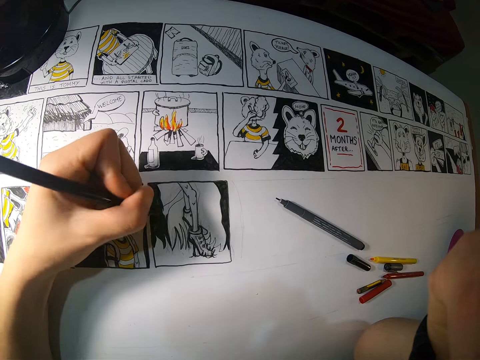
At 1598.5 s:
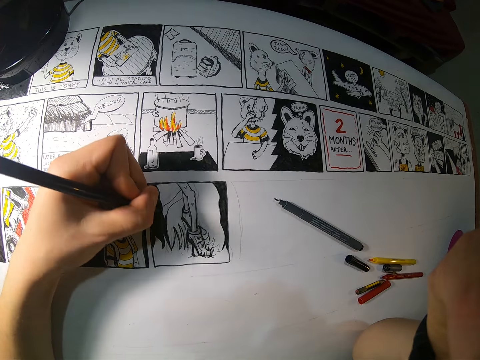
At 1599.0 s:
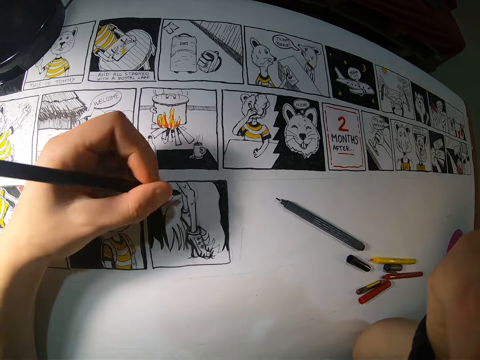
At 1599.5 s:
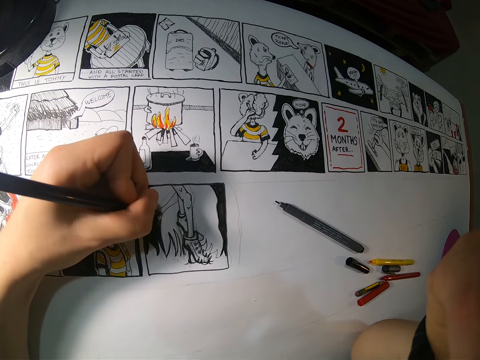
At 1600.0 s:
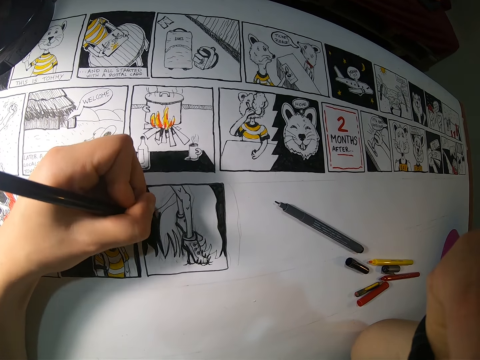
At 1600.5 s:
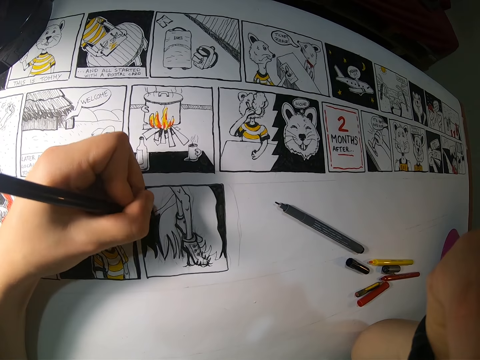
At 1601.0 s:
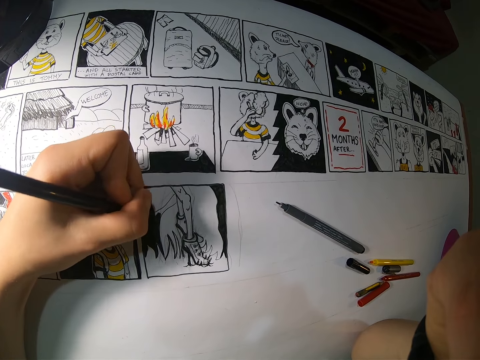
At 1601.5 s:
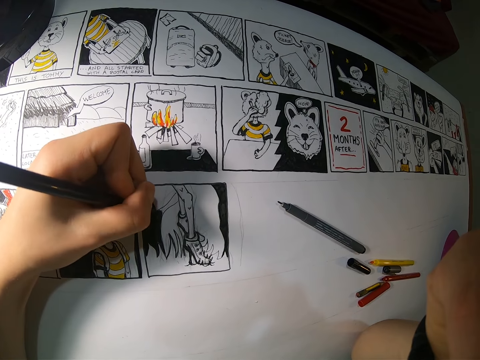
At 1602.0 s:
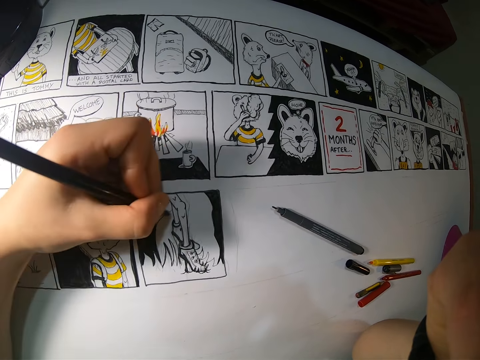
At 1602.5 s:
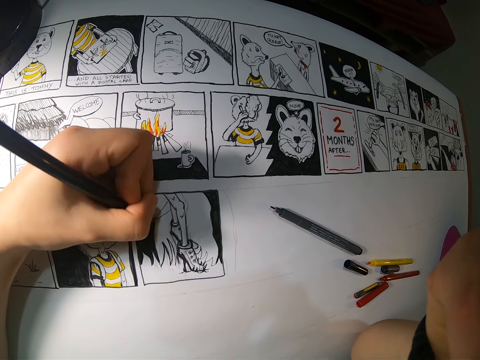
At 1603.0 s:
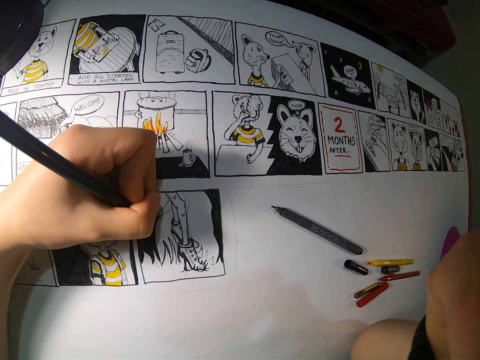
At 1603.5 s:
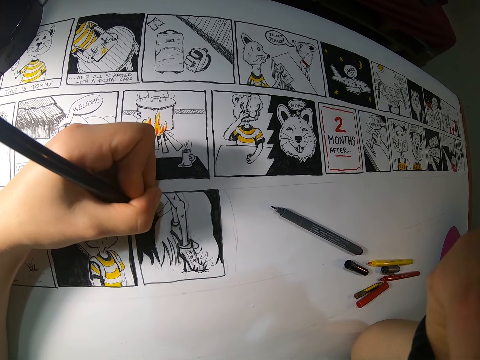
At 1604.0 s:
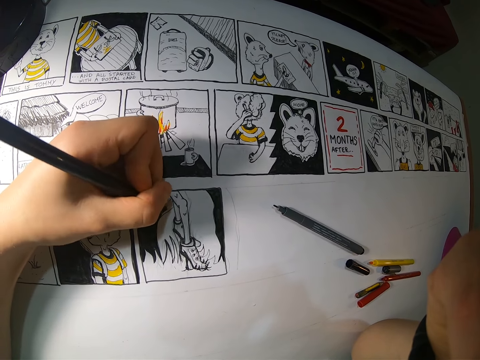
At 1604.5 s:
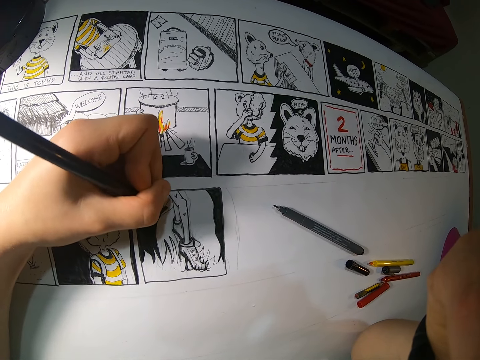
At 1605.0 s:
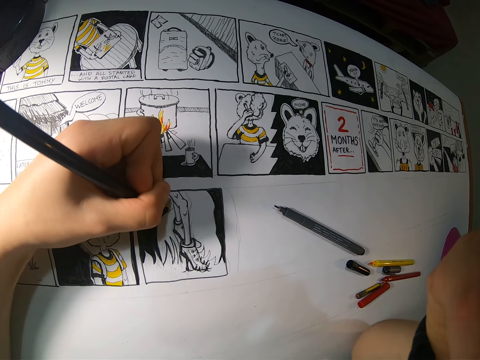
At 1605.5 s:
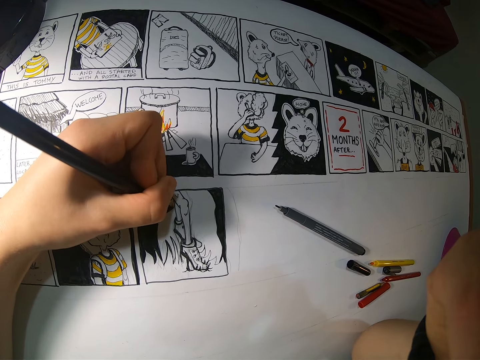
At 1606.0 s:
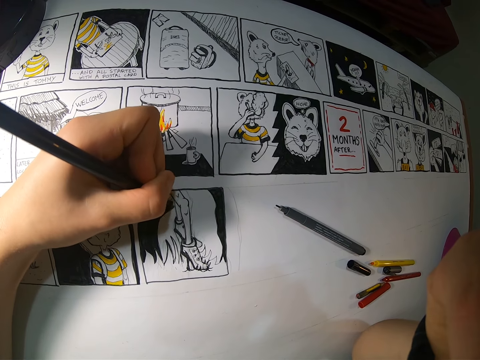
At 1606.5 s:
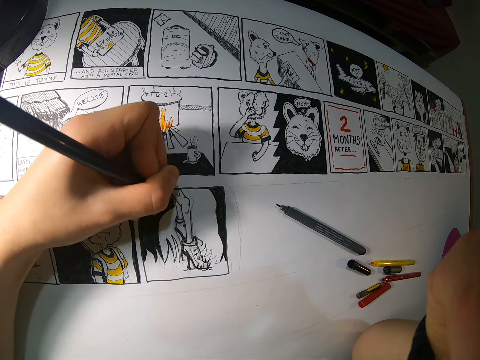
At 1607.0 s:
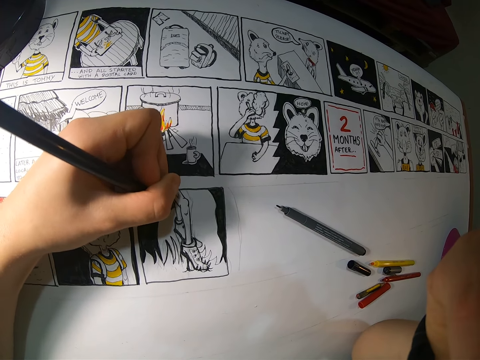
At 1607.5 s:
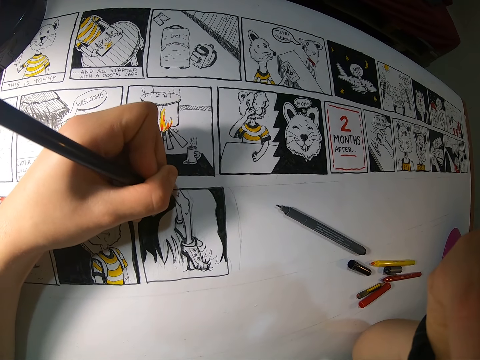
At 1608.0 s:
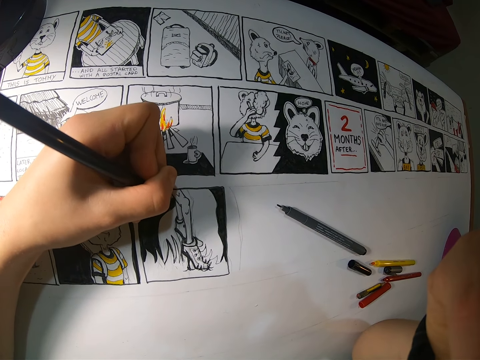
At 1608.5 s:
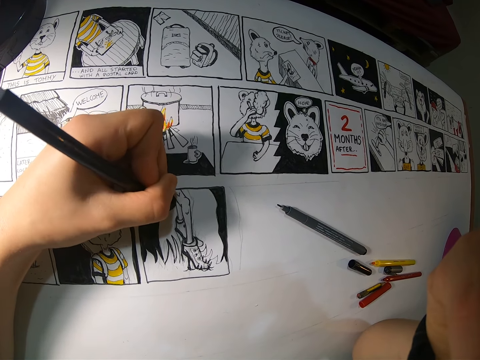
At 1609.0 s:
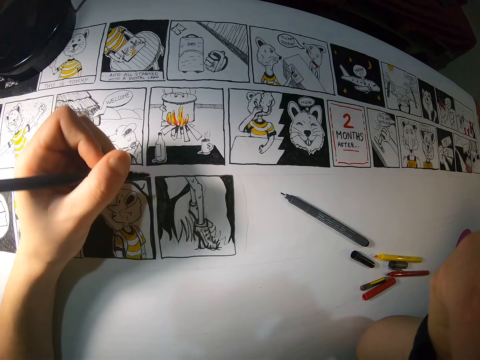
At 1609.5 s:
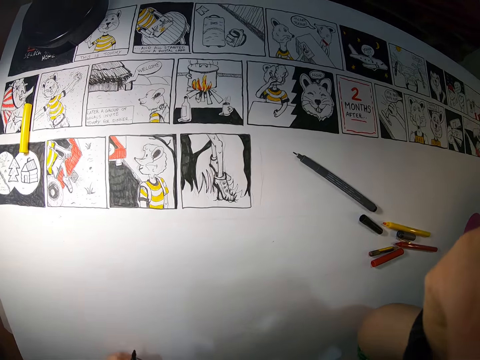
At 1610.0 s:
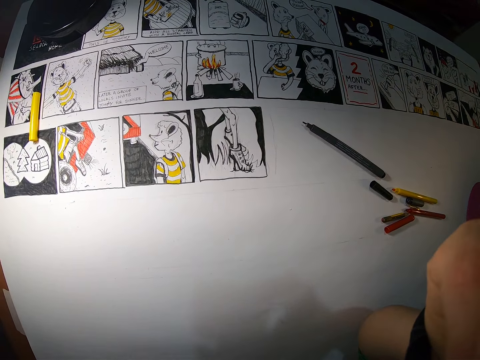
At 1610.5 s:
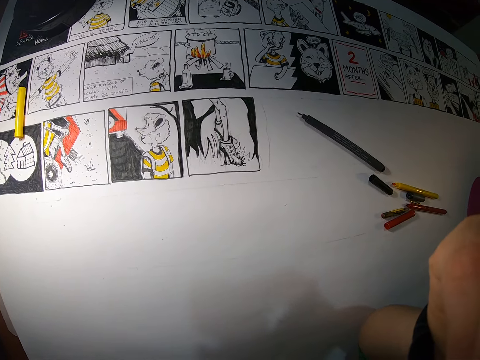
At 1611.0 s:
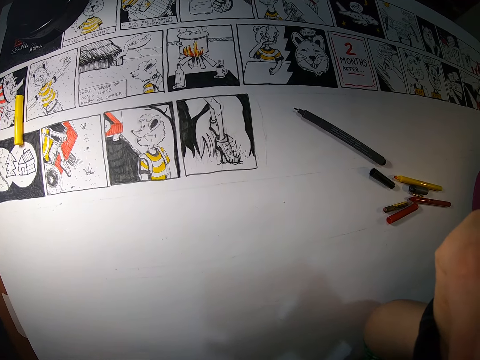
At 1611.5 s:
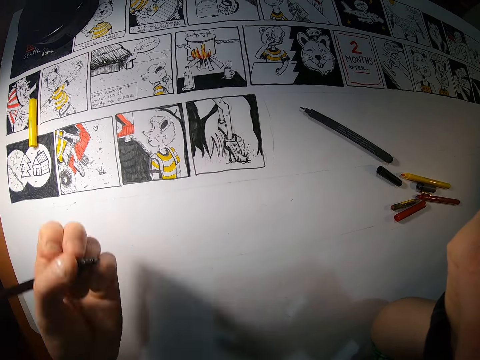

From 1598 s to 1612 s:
The camera wearer adjusts a mark pen on her hands. She paints a piece of craft paper with the mark pen. She adjusts the mark pen on her hands. She paints the piece of craft paper with the mark pen. She looks around a room.

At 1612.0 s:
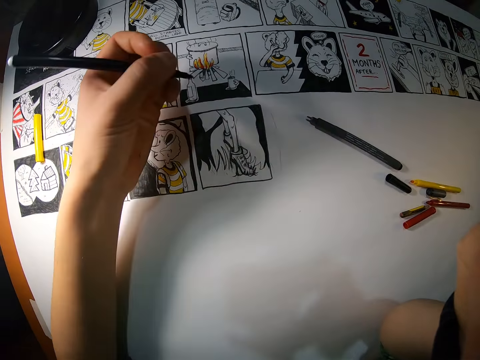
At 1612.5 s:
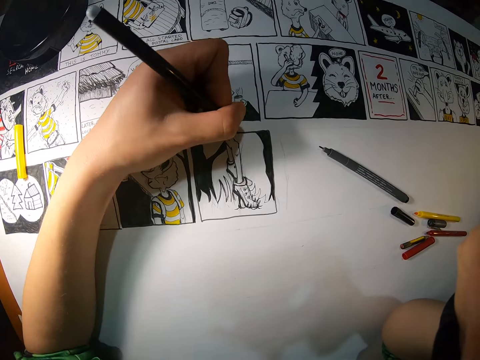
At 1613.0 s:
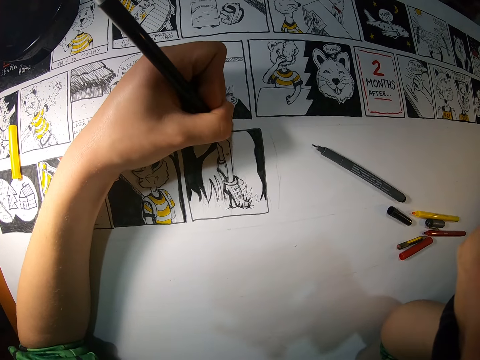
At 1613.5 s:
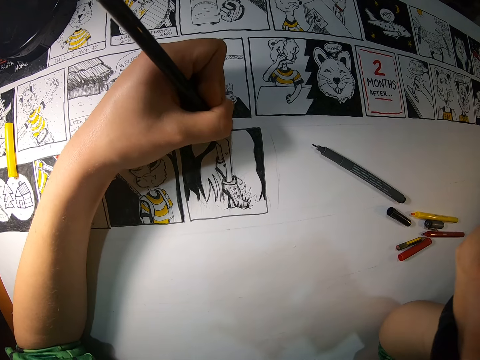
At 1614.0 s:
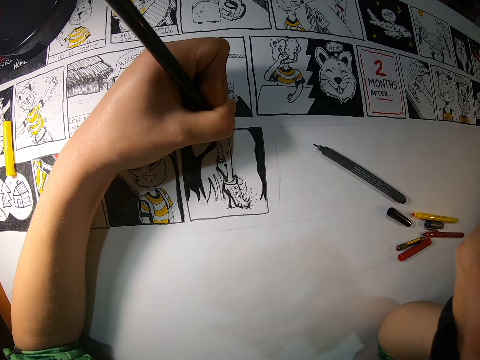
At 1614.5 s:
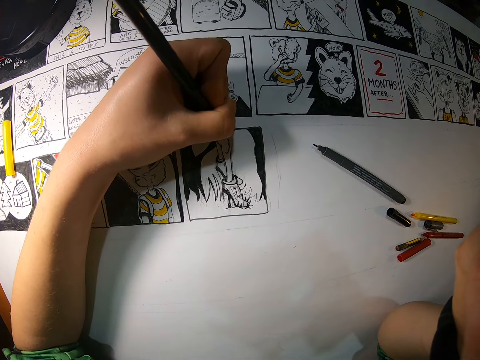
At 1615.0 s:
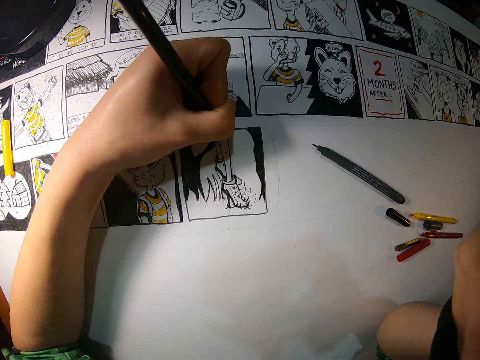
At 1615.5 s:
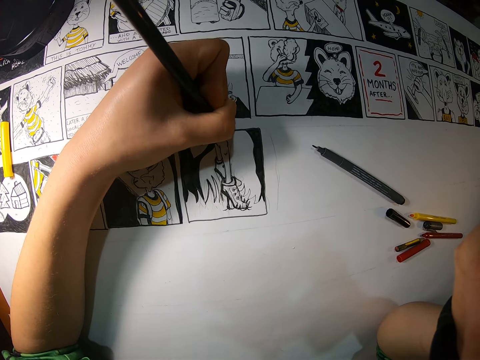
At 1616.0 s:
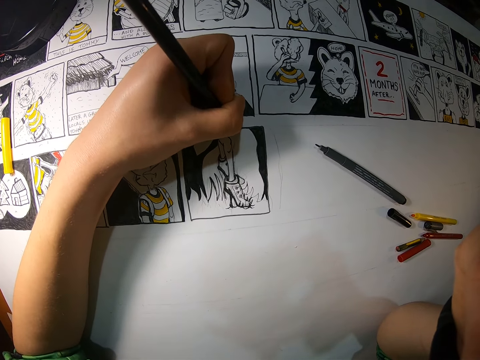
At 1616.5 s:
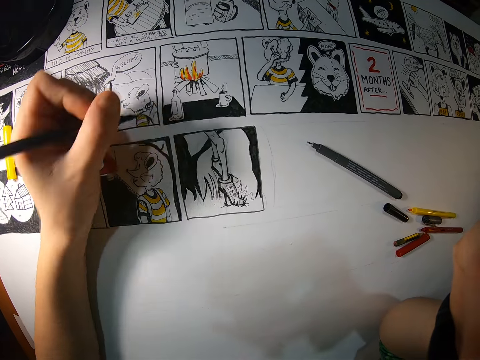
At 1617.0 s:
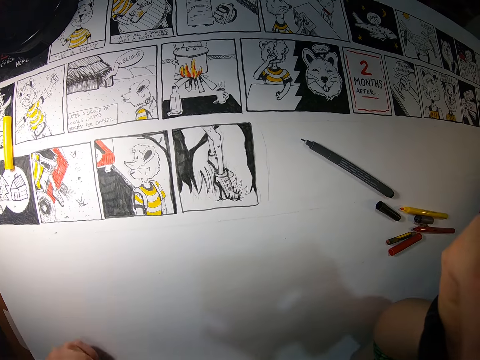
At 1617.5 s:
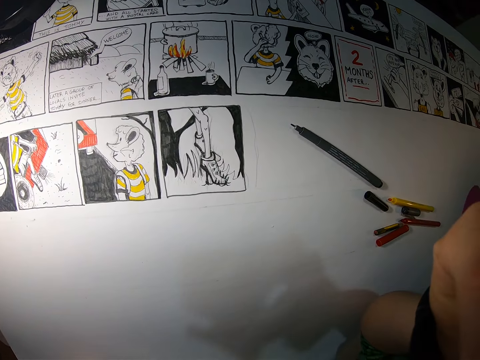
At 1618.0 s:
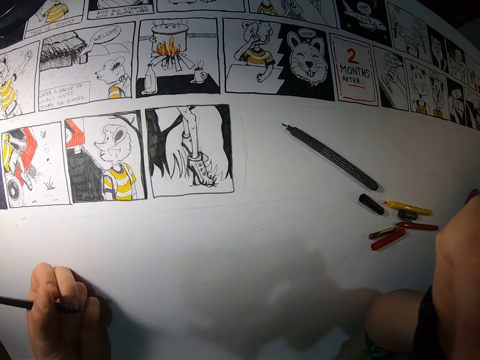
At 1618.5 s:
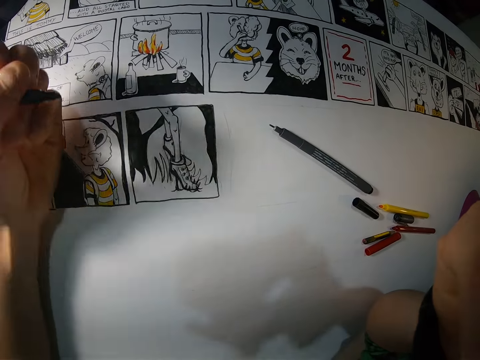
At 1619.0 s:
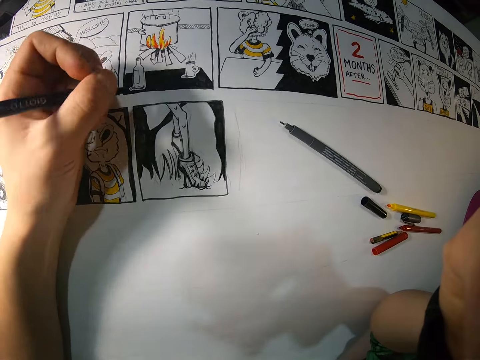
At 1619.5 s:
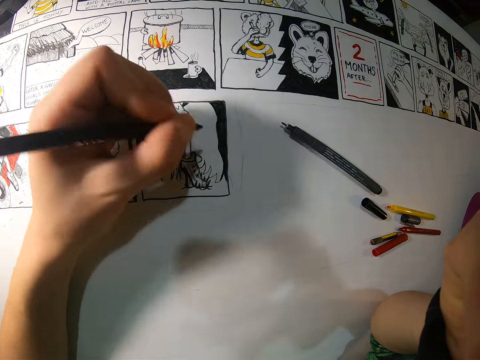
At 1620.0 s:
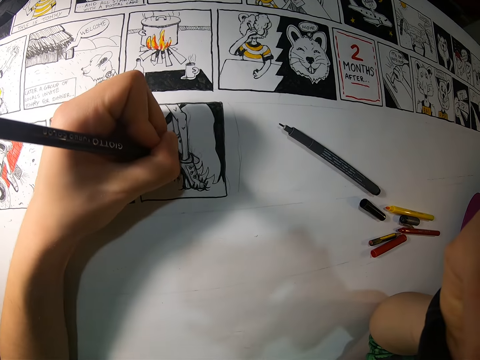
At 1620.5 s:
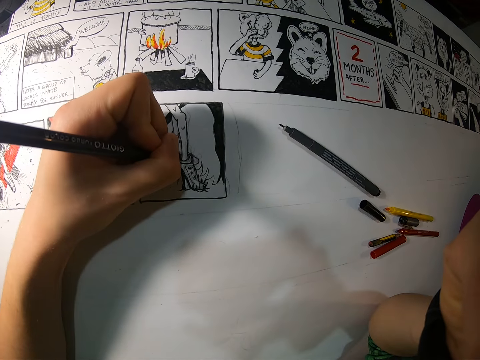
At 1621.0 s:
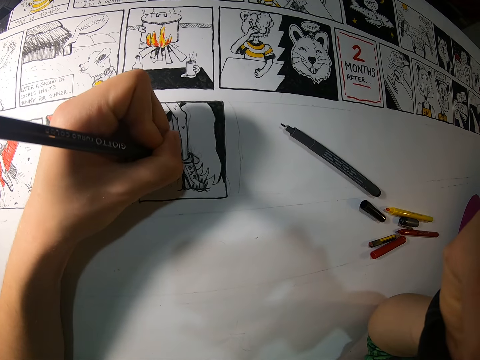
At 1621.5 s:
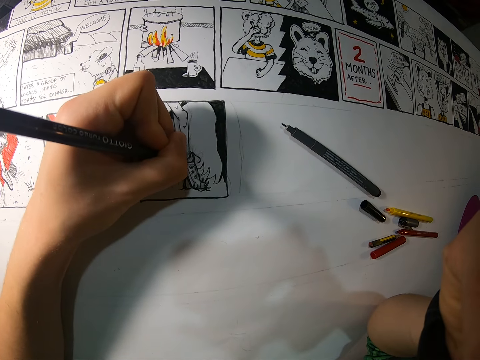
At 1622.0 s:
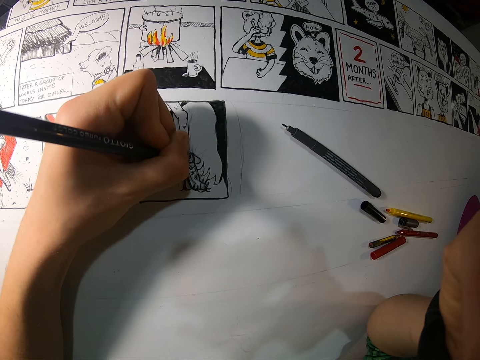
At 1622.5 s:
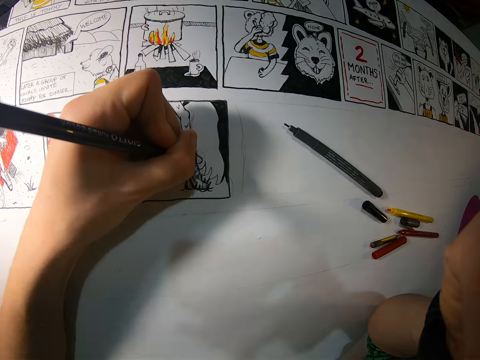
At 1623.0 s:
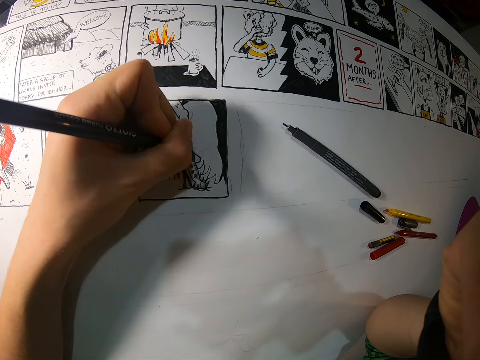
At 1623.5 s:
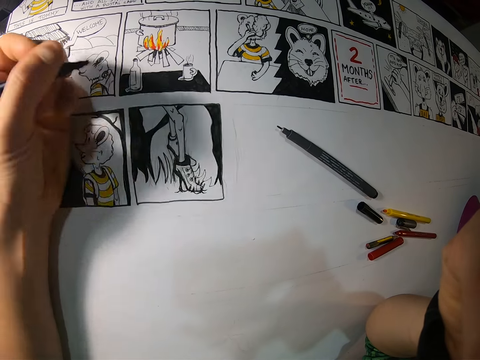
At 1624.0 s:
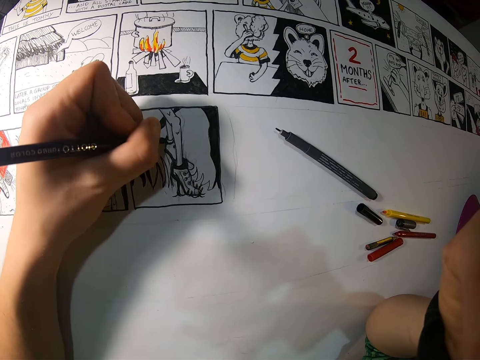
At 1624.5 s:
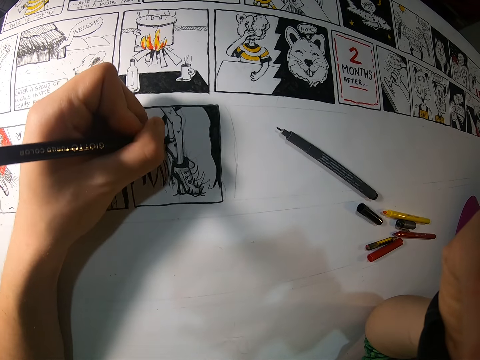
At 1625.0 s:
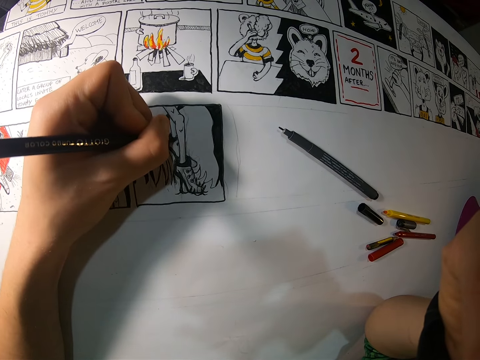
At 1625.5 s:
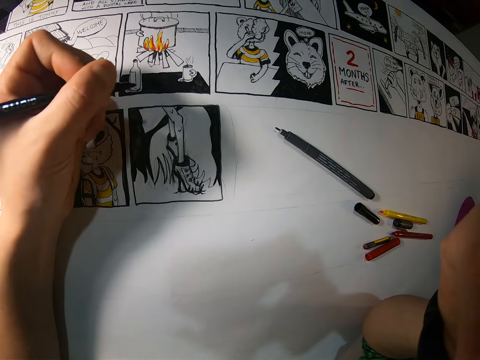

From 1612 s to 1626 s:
The camera wearer paints the image on the craft paper with the pencil crayon or mark pen in her left hand. She looks around a room. She paints the image on the craft paper with the pencil crayon in her left hand. She adjusts the mark pen on her hands. She paints the piece of craft paper with the mark pen.
